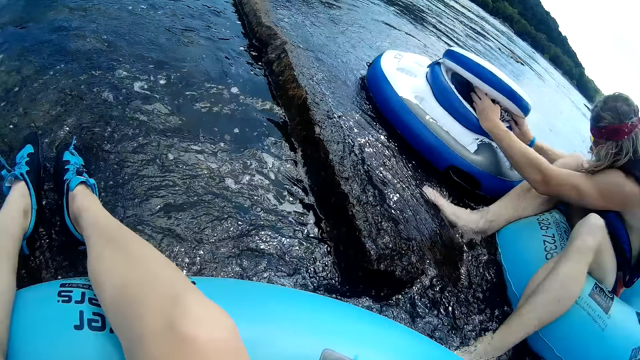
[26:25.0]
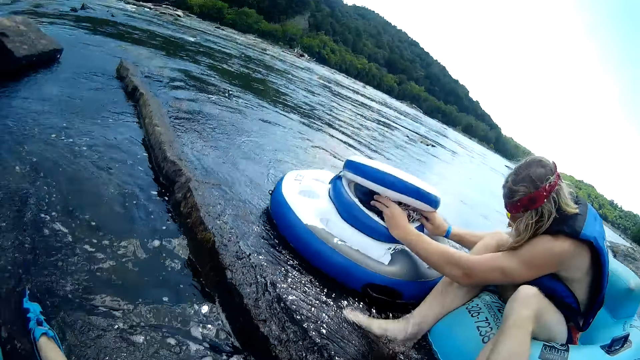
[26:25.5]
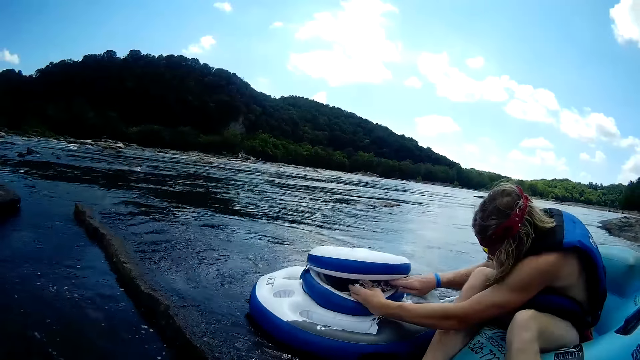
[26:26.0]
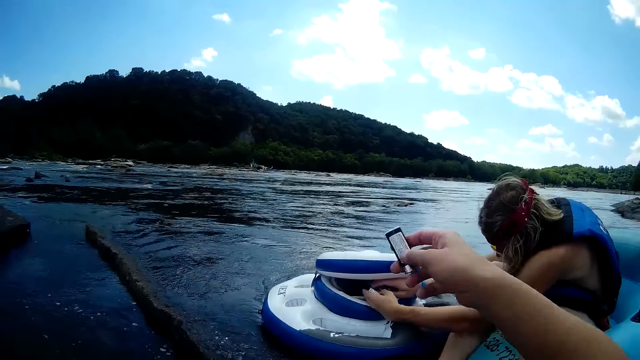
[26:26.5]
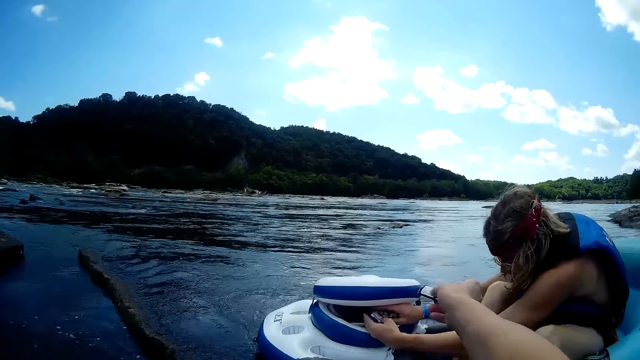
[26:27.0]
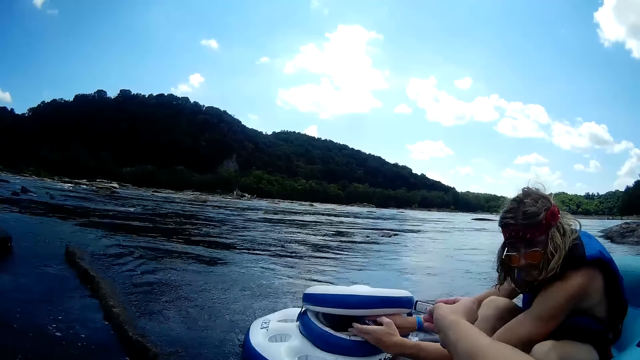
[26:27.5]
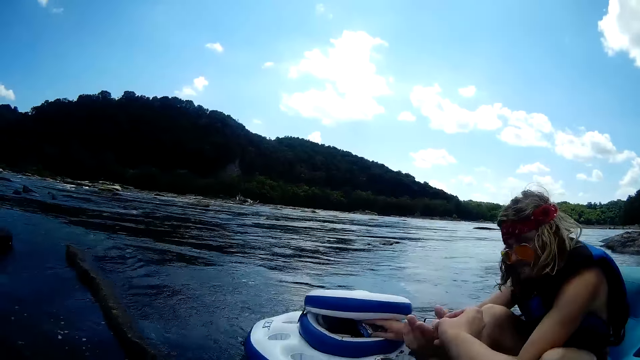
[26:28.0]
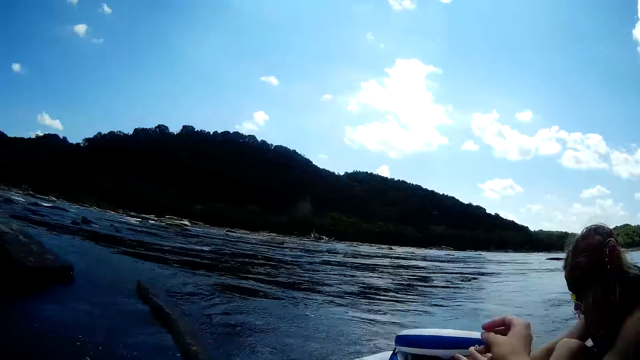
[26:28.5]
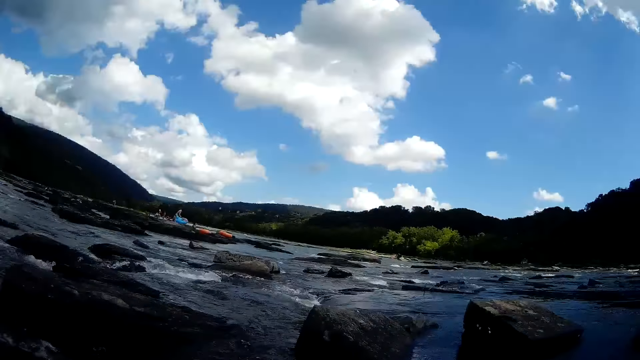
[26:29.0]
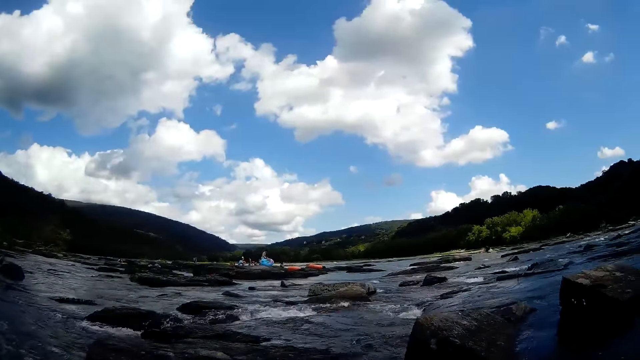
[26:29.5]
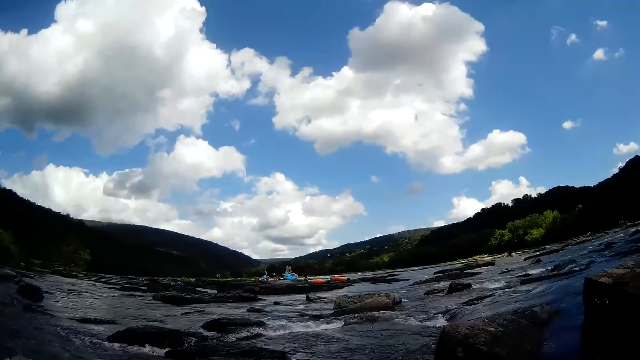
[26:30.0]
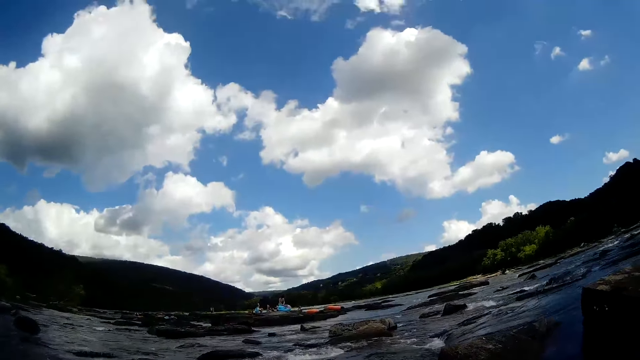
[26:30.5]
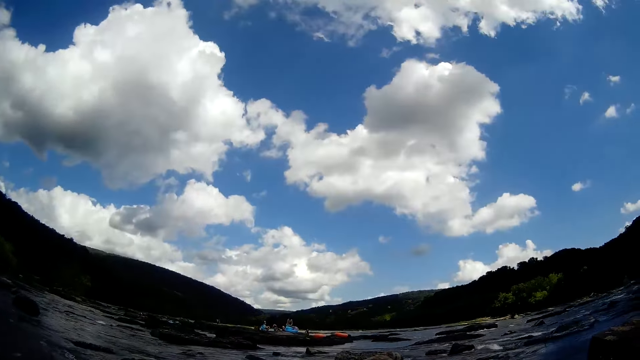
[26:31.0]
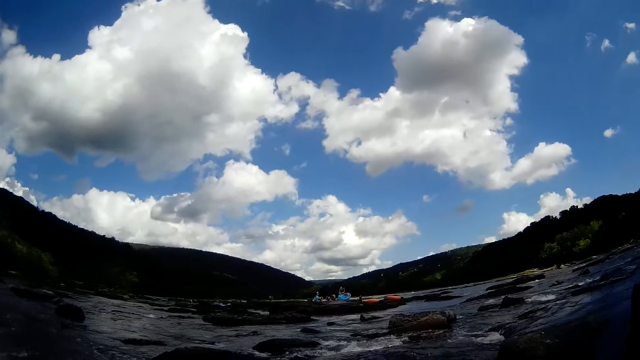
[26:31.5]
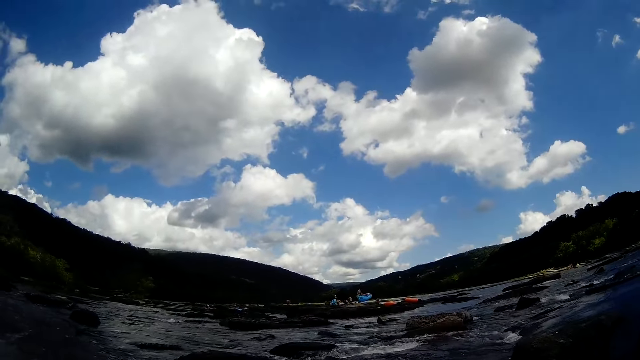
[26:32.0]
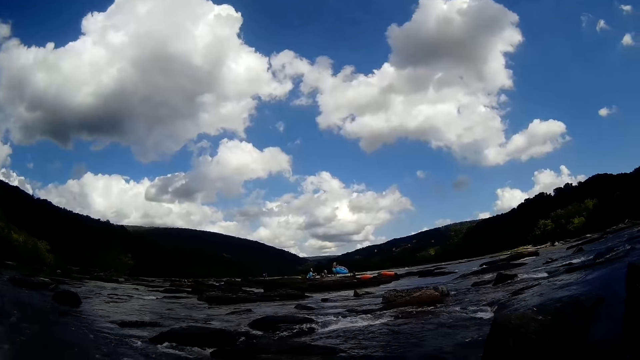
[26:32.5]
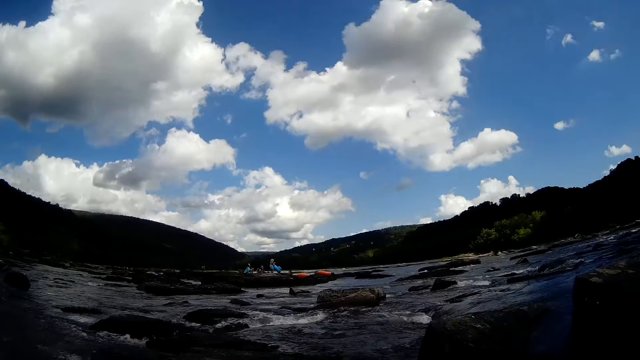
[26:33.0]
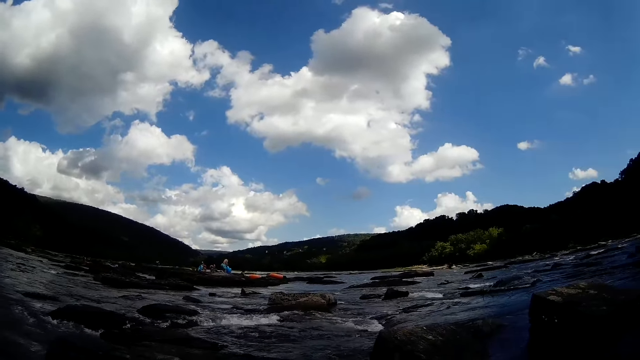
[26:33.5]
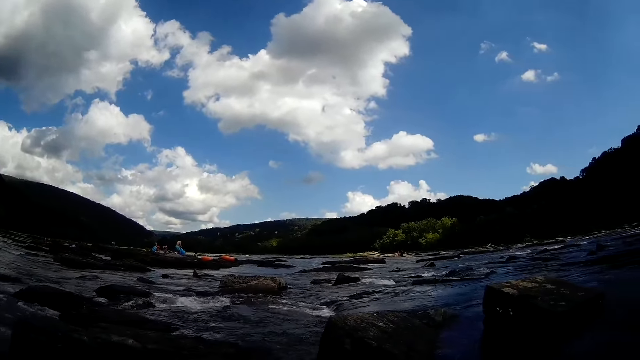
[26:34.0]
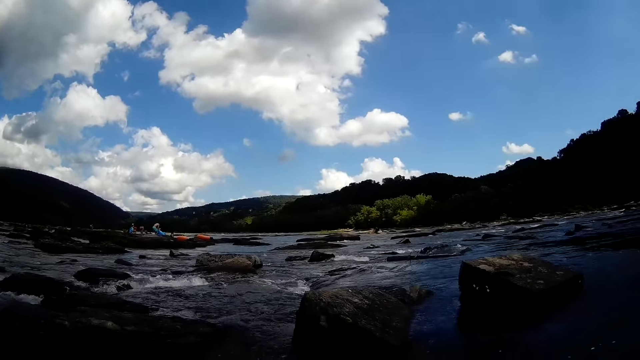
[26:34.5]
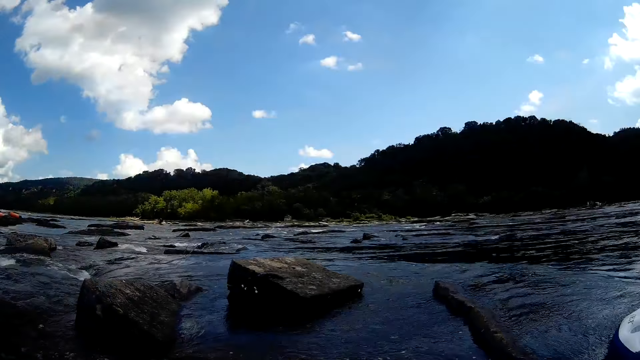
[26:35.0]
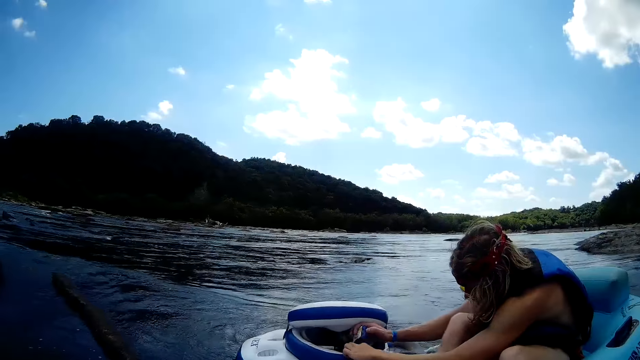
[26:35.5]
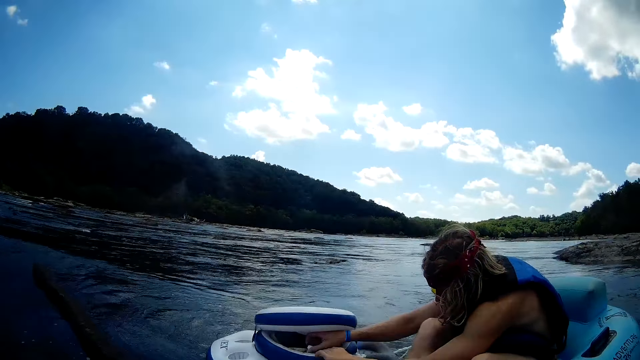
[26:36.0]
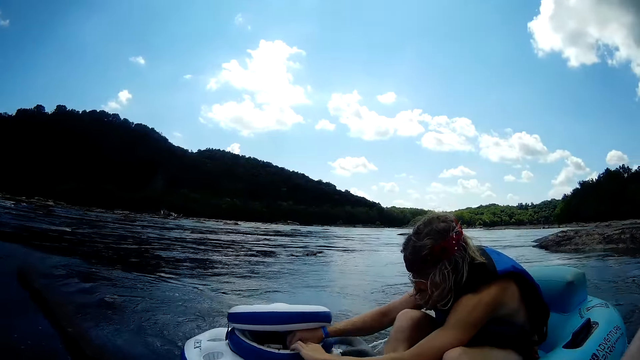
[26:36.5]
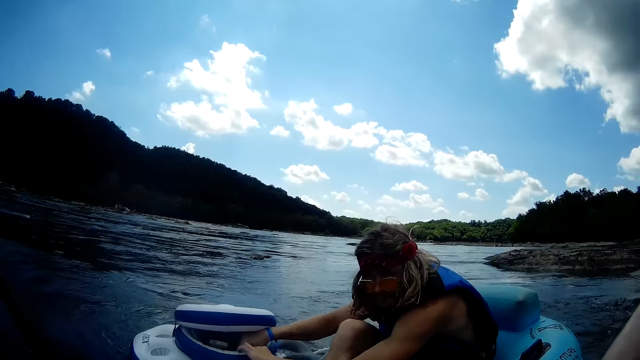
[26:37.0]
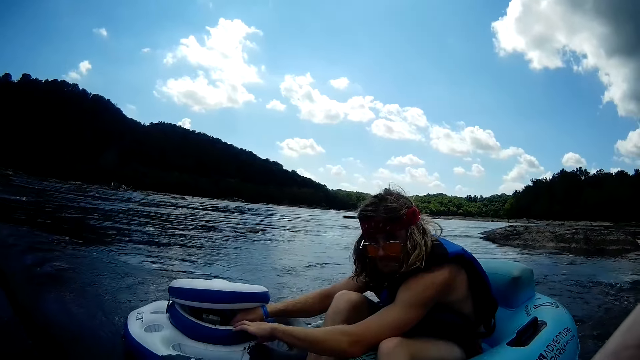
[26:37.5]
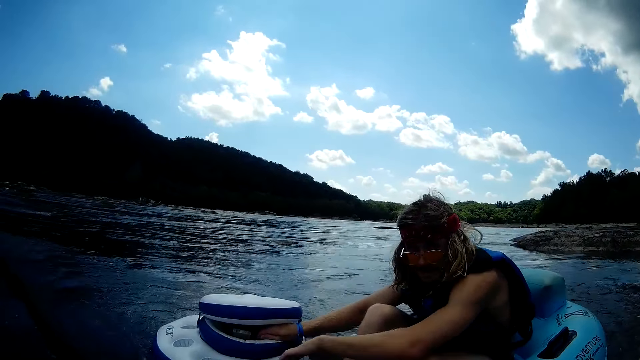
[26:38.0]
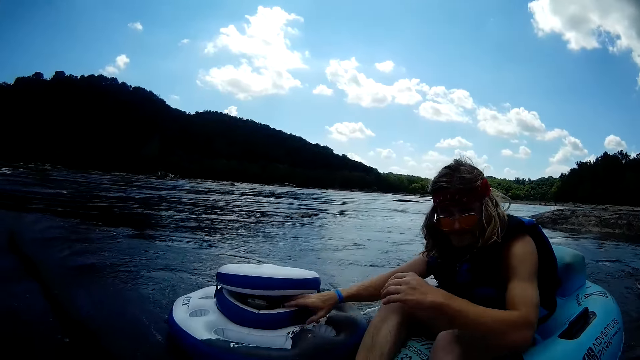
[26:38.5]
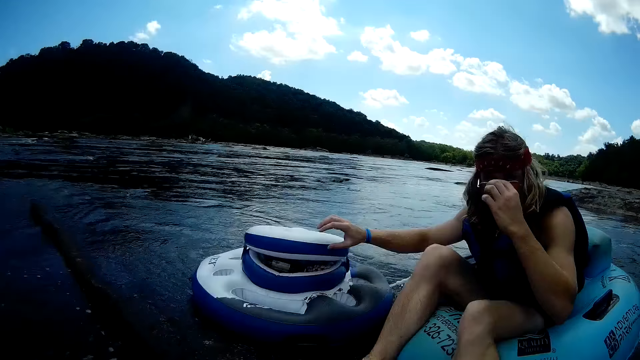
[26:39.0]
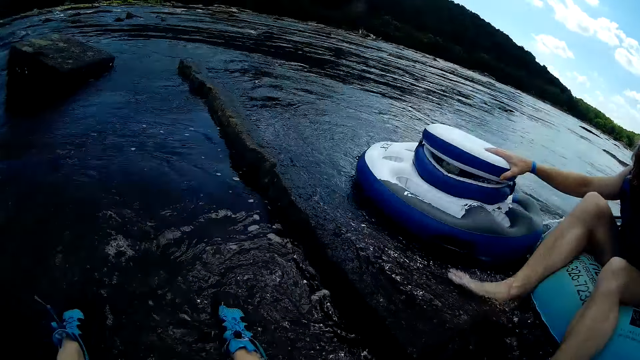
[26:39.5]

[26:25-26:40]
The camera wearer talks to a man. She gives the lighter in her right hand to the man. The man removes his left hand from the storage. The man takes the lighter from the camera wearer. The man puts the lighter in the bag. The camera wearer looks around. She talks to the man. The man talks to the camera wearer. The camera wearer talks to the man. The man places his left hand on eyeglasses.
